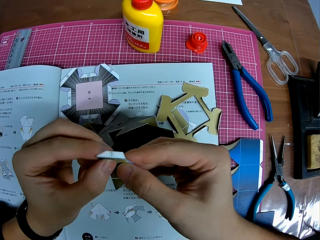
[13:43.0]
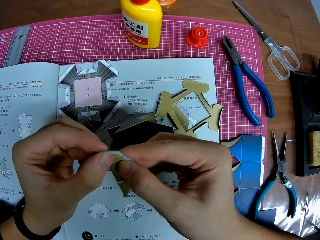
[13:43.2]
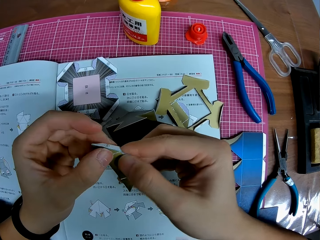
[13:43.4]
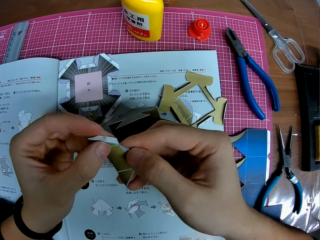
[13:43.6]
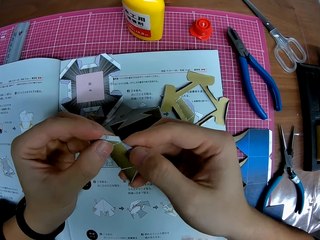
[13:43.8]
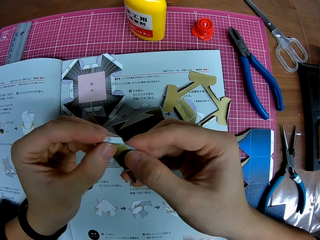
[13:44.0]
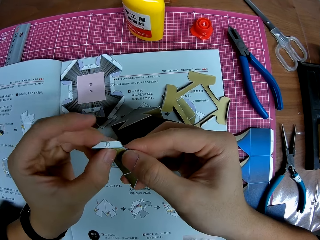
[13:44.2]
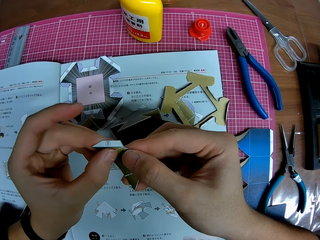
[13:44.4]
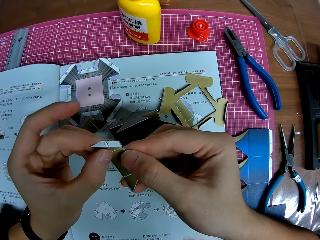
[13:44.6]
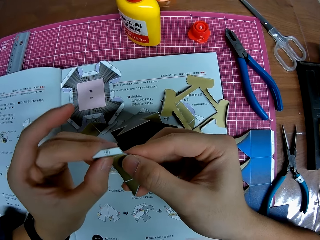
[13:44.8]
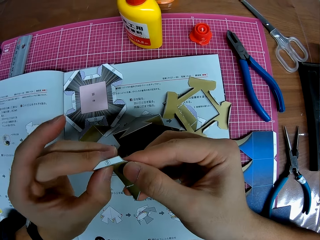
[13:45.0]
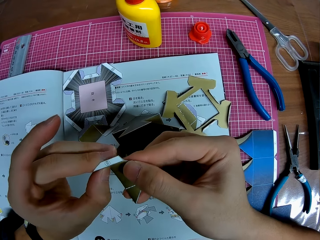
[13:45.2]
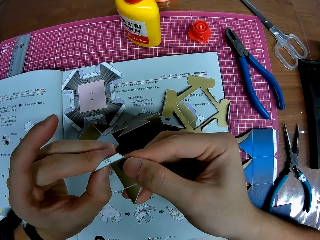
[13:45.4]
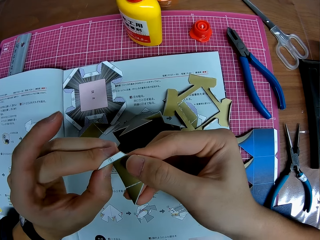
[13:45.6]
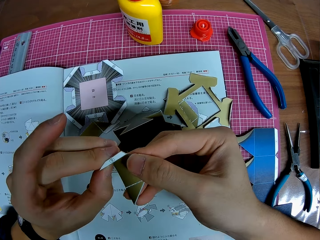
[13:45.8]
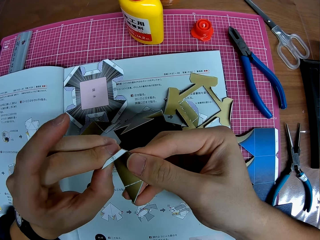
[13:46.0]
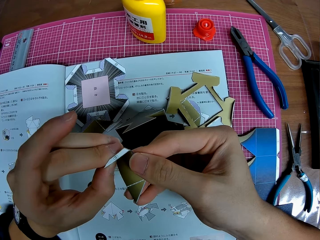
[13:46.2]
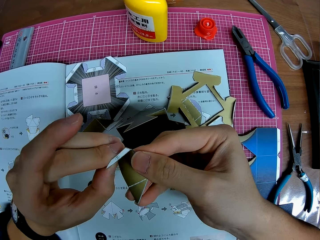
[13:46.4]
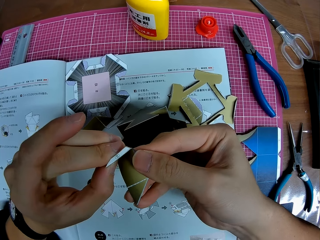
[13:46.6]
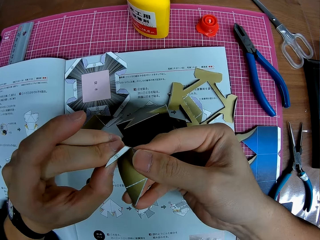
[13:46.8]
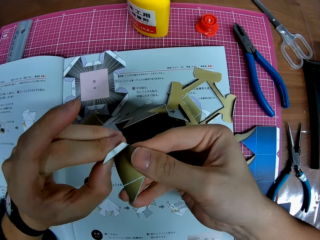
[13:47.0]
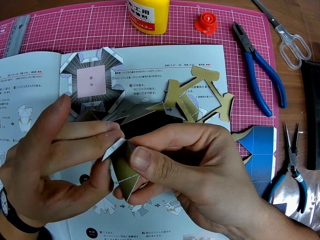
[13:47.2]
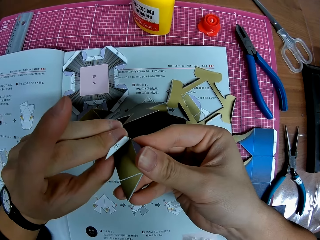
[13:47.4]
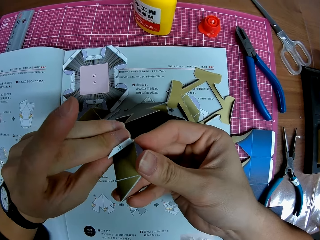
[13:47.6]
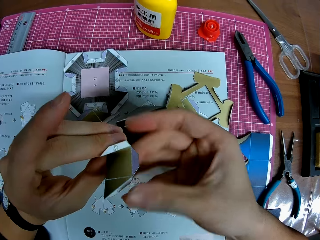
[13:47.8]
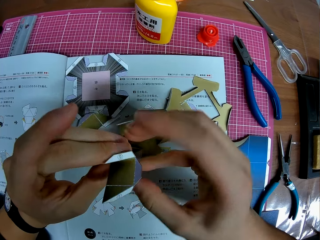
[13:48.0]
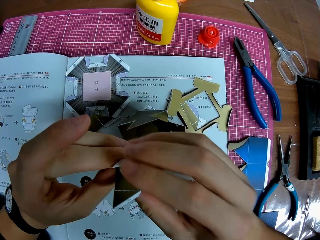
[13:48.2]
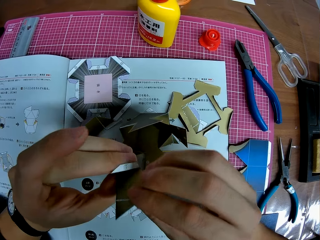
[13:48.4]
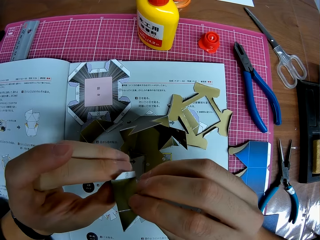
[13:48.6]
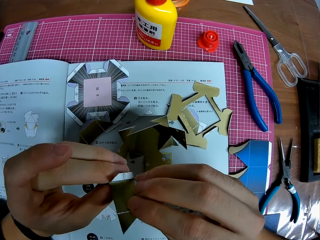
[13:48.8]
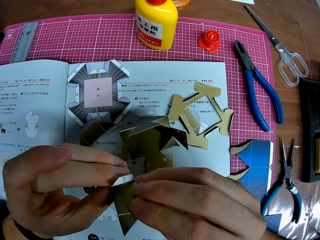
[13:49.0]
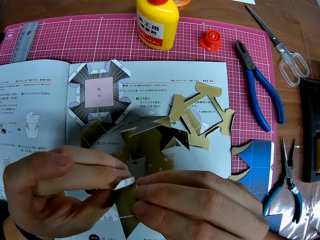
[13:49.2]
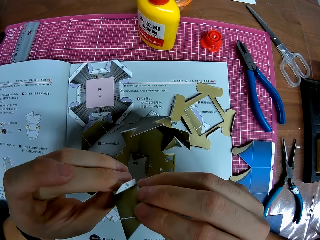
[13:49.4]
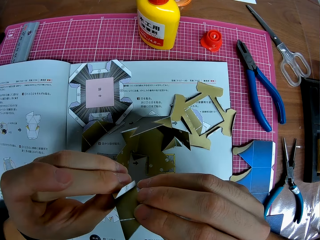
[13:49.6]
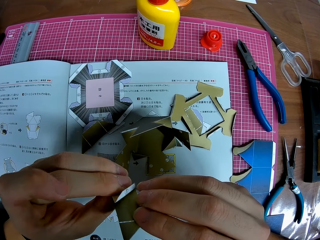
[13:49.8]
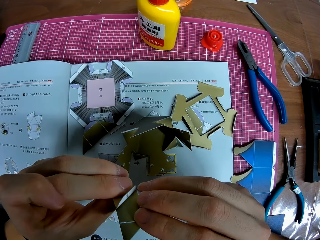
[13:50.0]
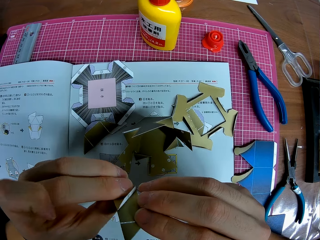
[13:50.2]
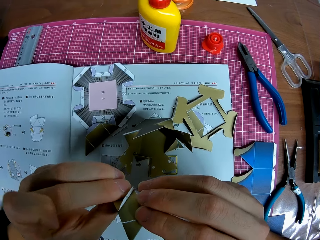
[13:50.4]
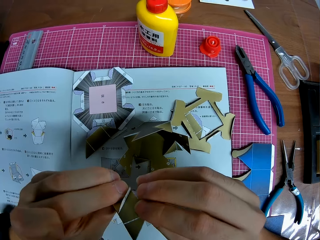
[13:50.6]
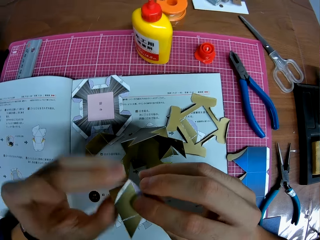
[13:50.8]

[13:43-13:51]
The camera wearer folds the piece of craft into shape.

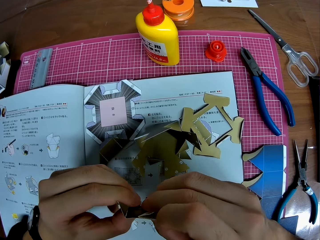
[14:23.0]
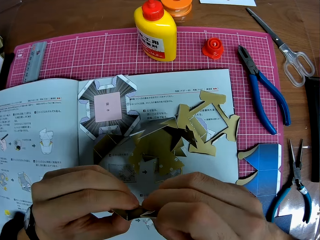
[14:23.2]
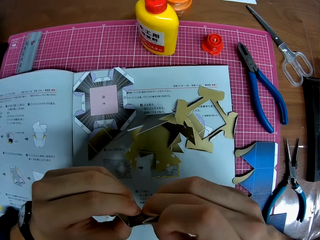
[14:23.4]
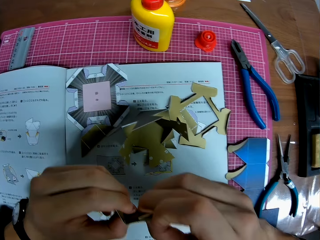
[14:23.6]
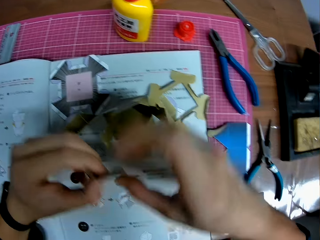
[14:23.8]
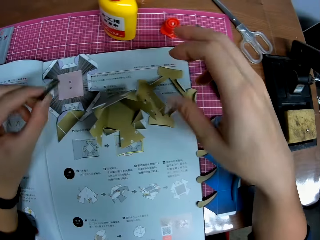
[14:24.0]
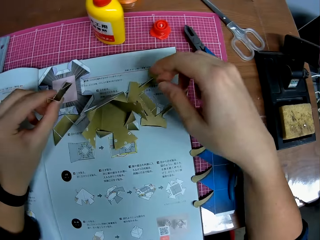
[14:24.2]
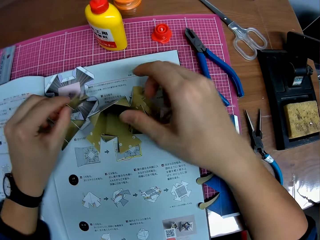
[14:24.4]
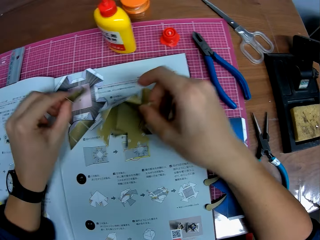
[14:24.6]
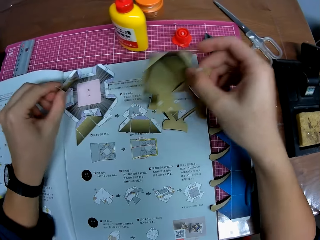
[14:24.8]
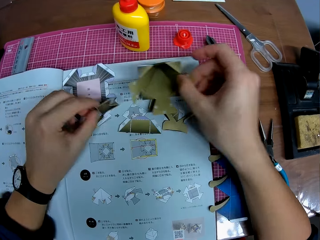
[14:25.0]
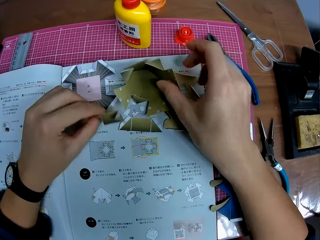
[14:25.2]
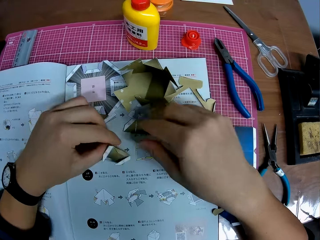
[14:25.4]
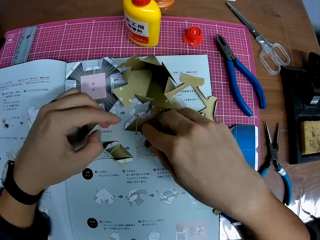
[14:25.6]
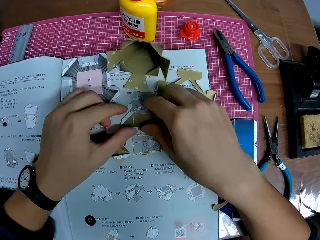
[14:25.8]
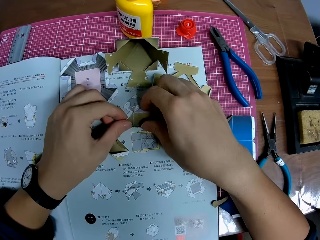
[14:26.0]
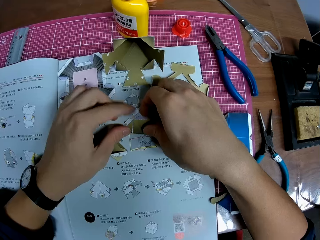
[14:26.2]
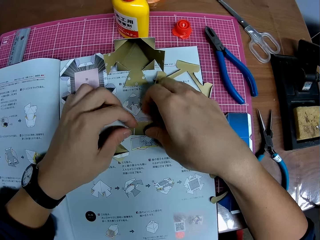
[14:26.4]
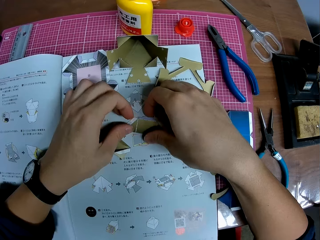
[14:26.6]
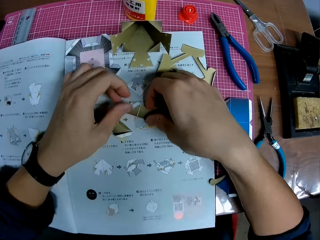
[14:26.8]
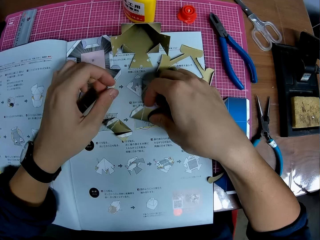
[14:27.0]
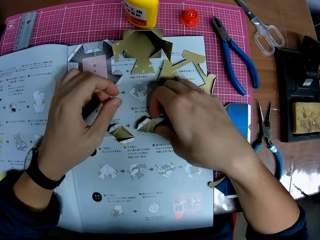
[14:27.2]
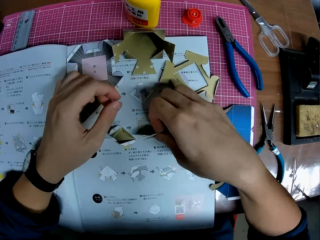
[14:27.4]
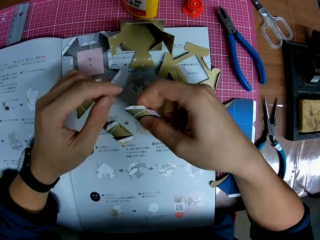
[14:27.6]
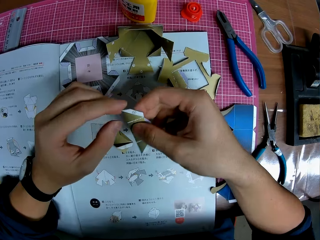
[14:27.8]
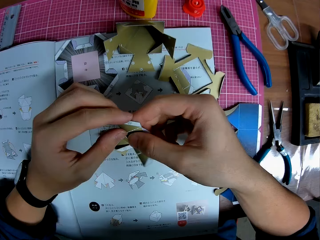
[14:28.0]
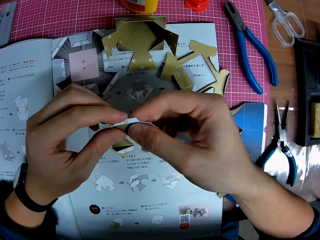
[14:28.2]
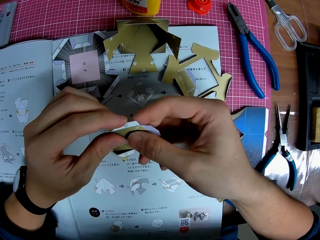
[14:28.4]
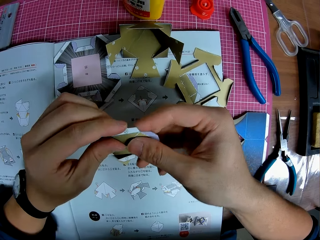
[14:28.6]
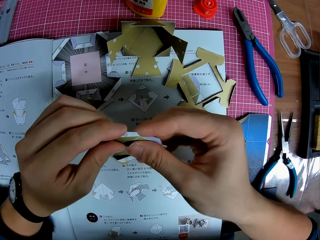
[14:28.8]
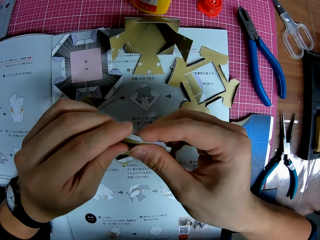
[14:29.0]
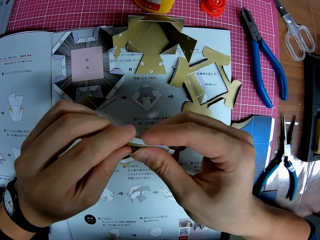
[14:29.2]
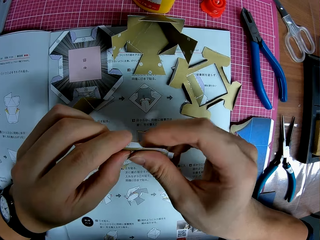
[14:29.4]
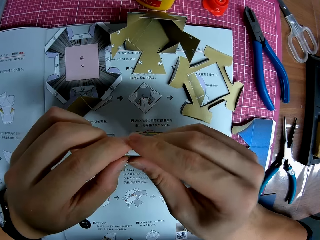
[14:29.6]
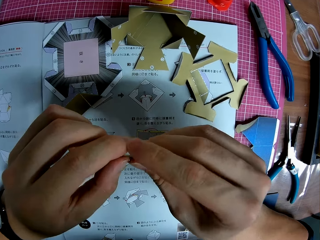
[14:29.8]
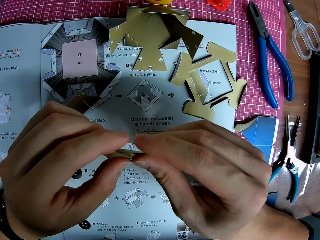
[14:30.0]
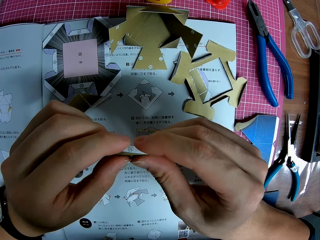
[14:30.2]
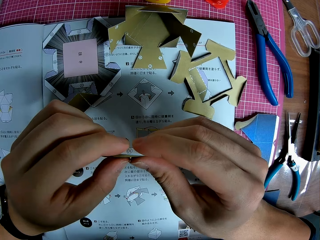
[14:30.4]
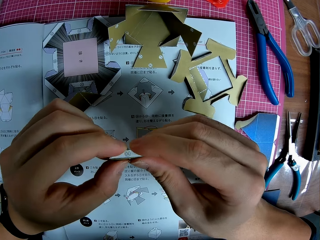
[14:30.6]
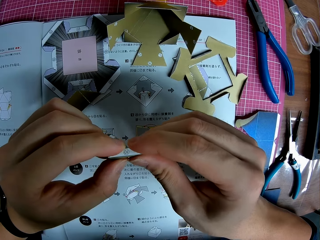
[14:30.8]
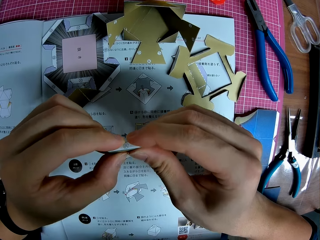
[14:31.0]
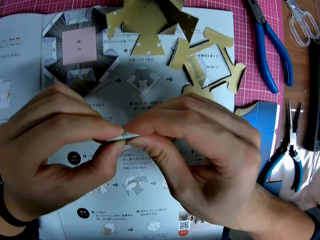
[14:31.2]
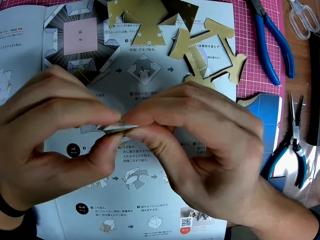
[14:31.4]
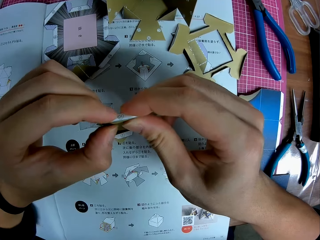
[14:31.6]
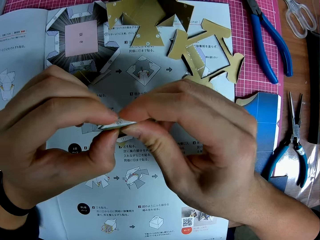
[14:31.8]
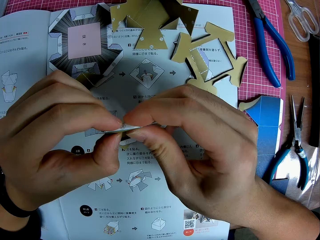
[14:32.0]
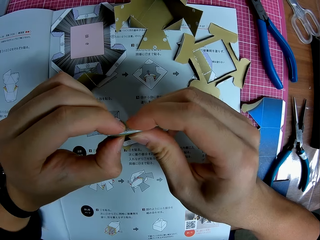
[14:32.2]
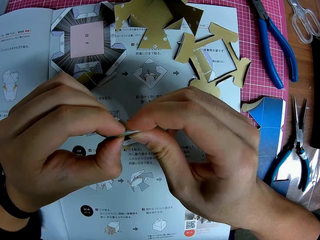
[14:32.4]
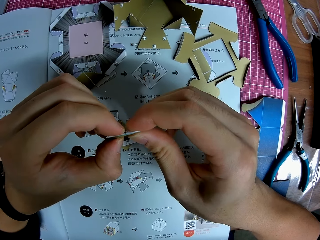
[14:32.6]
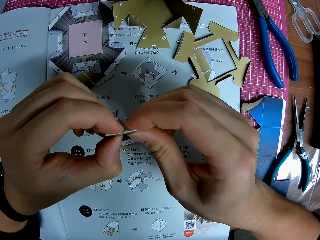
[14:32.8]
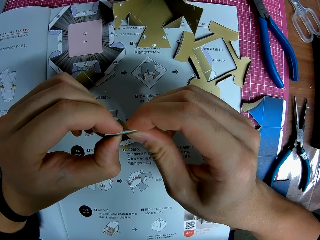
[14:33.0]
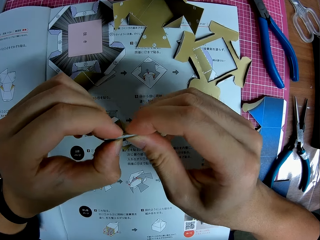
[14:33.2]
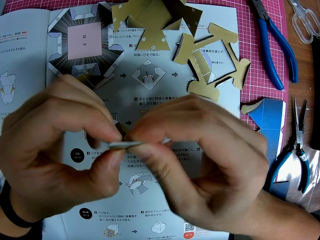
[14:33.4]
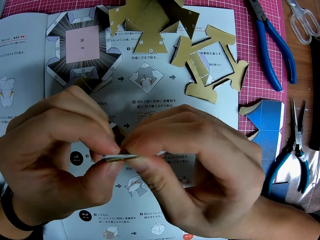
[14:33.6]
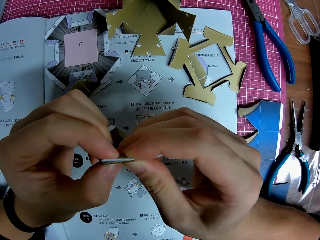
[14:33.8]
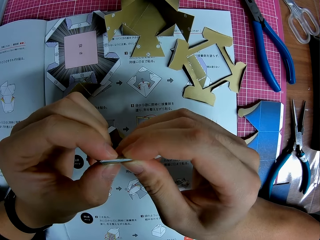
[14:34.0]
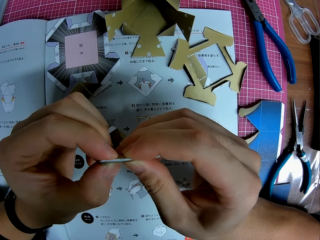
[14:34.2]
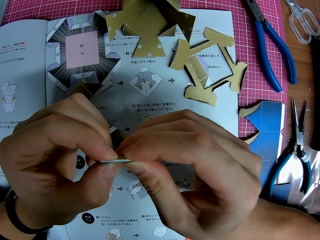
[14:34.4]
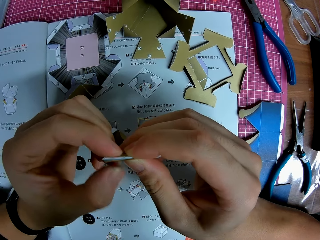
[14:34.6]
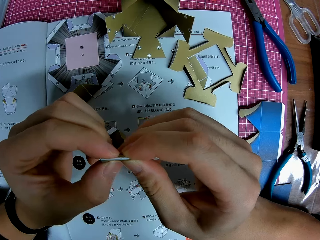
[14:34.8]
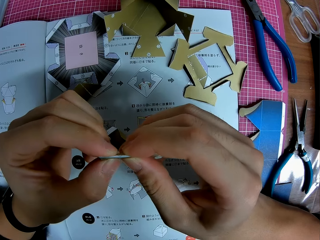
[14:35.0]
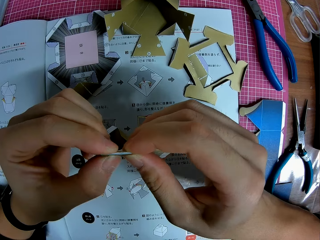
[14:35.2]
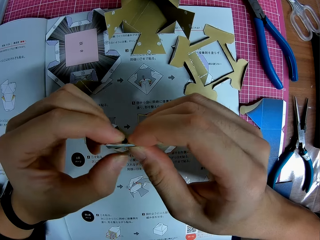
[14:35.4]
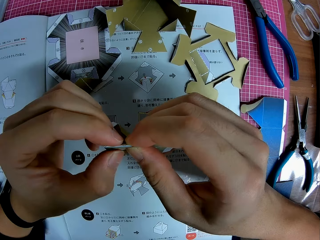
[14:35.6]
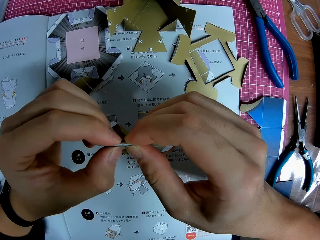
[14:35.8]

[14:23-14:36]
The camera wearer picks up the origami craft. They move the piece of craft on the table, drop the piece of craft on the table, and pick up another piece of craft from the table. They fold the piece of craft into shape.
